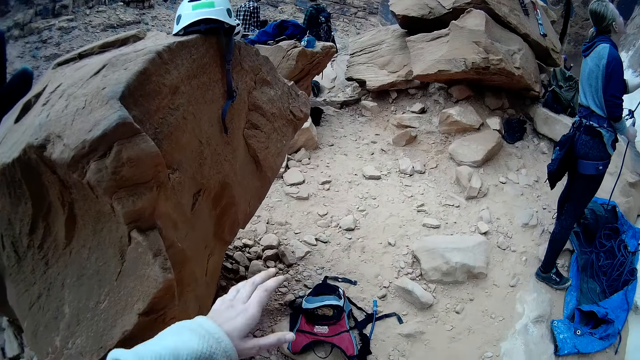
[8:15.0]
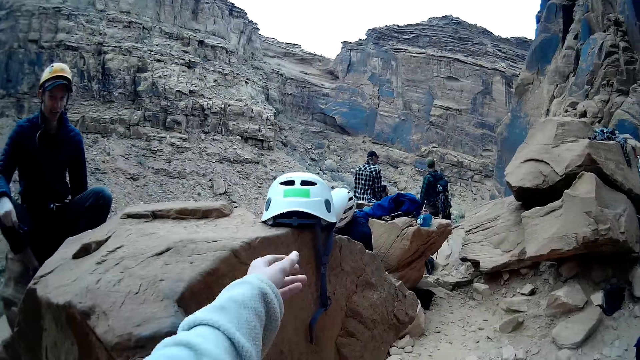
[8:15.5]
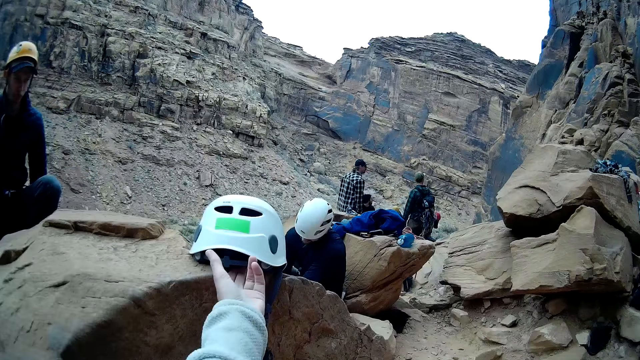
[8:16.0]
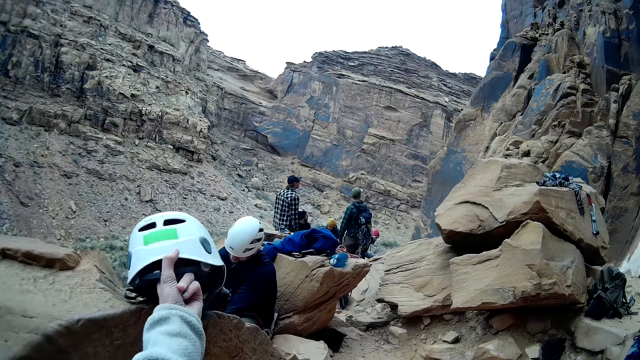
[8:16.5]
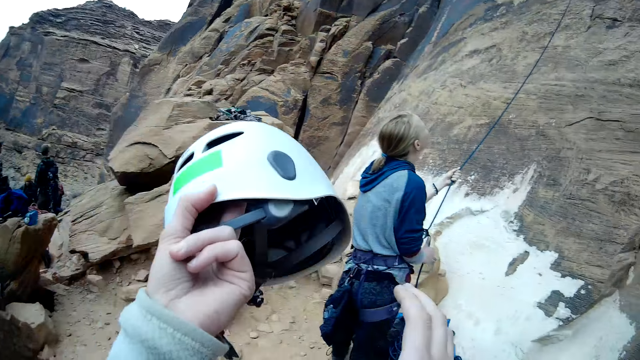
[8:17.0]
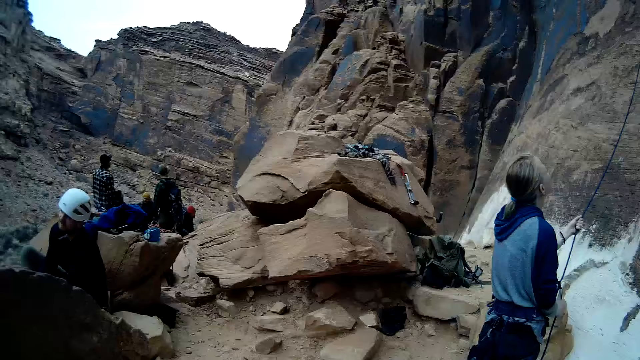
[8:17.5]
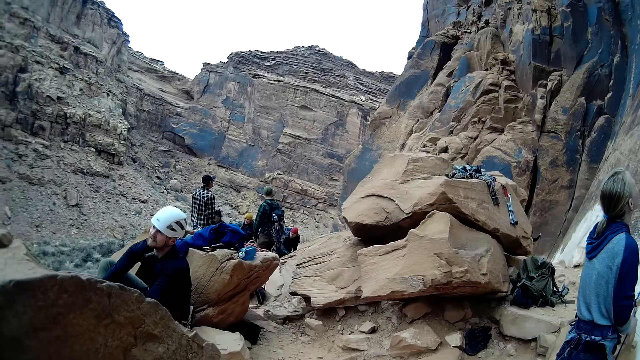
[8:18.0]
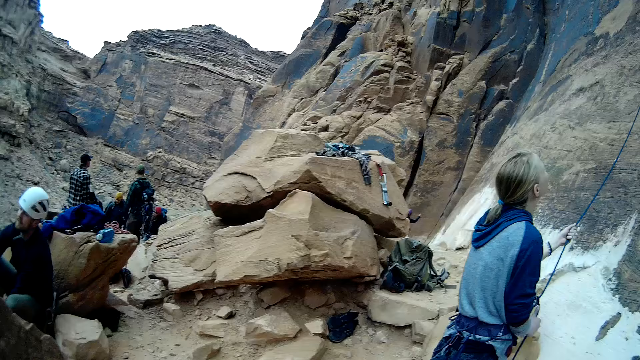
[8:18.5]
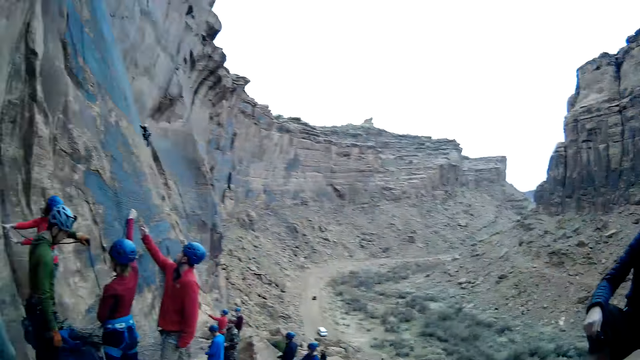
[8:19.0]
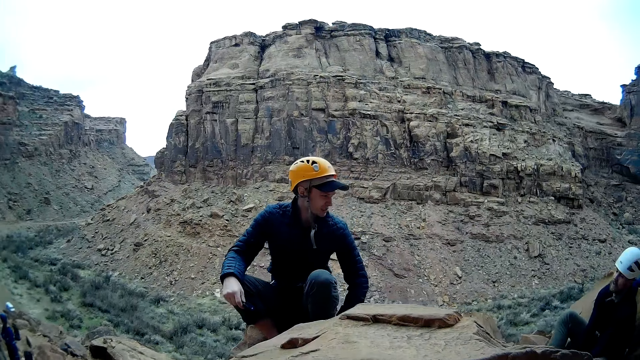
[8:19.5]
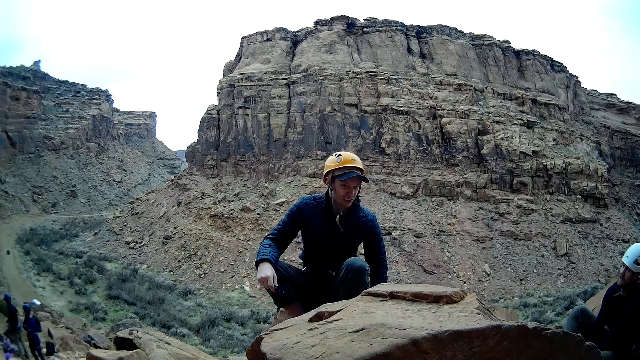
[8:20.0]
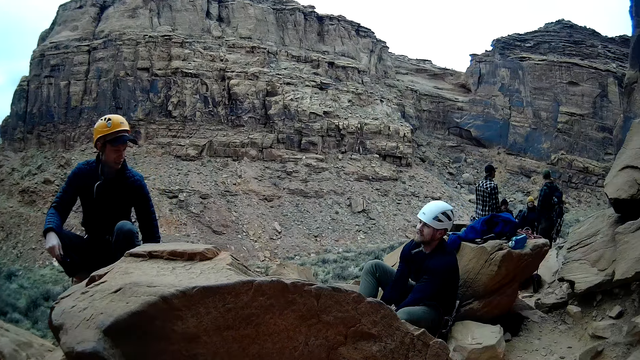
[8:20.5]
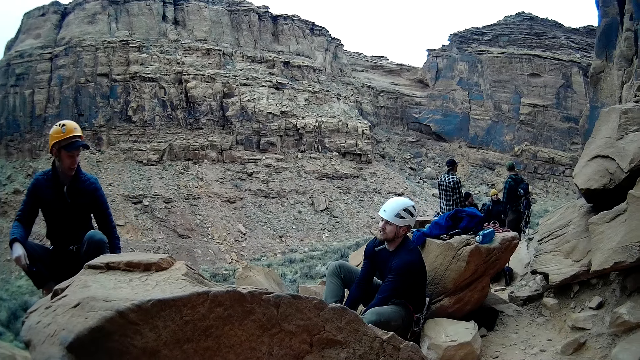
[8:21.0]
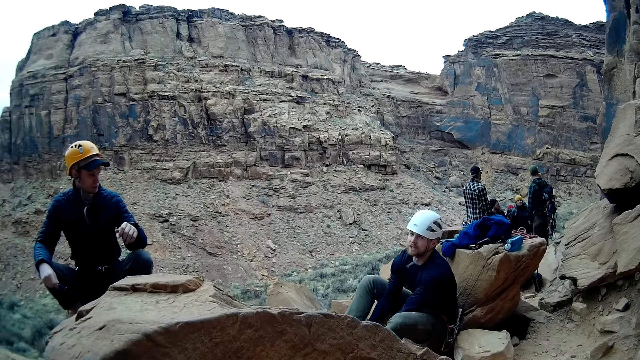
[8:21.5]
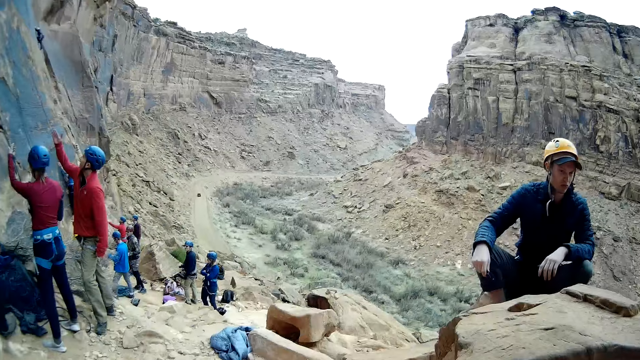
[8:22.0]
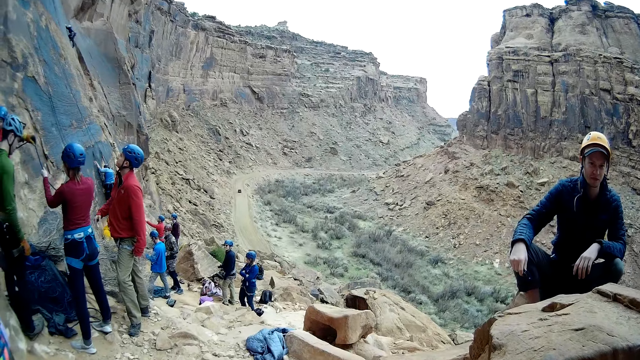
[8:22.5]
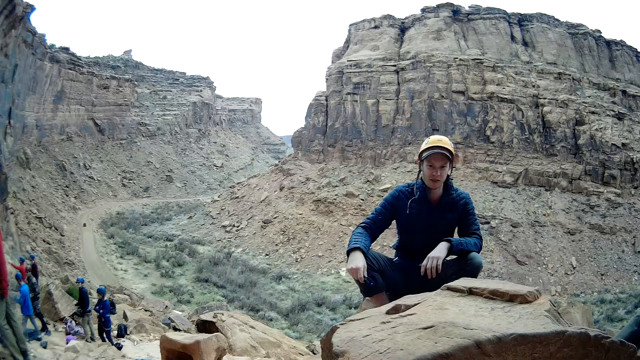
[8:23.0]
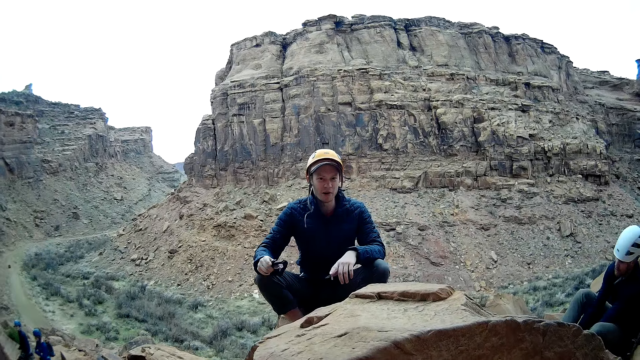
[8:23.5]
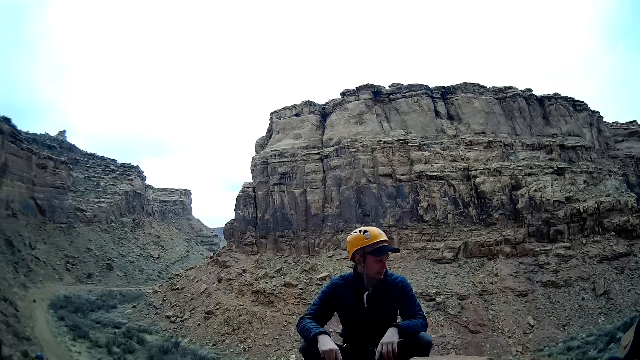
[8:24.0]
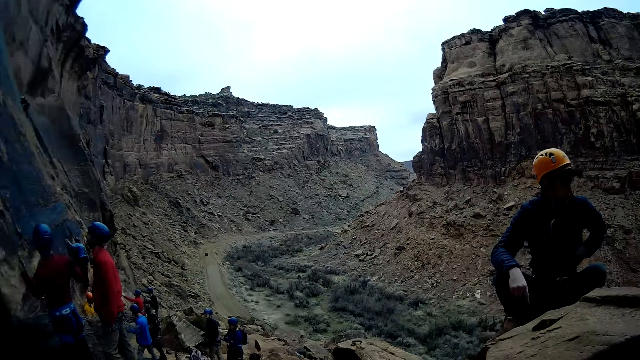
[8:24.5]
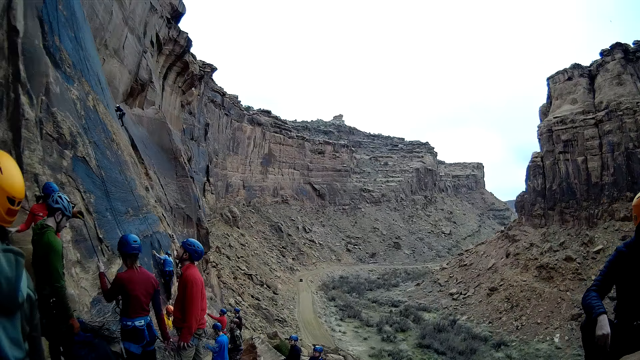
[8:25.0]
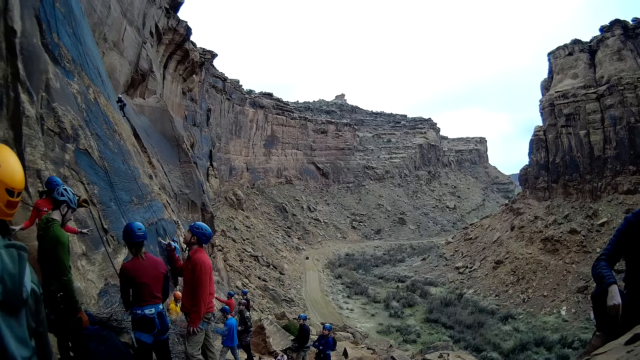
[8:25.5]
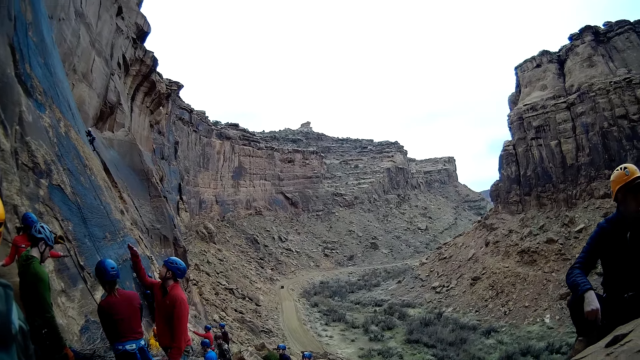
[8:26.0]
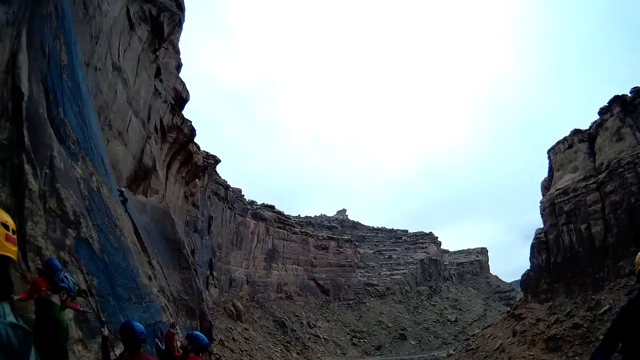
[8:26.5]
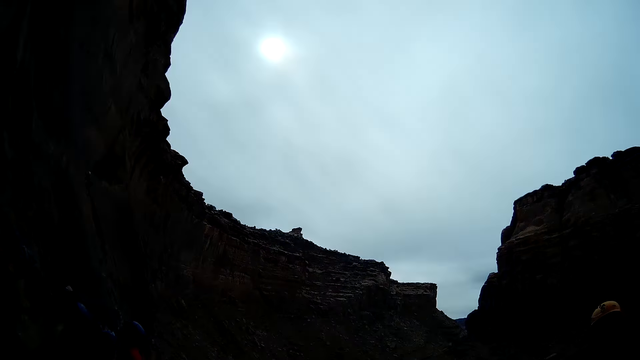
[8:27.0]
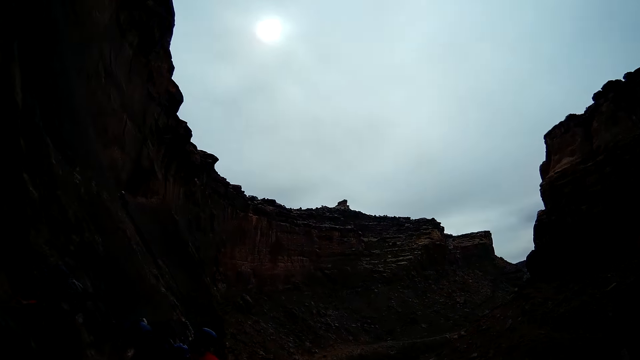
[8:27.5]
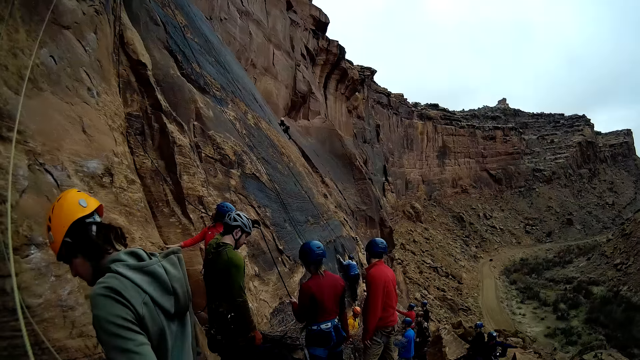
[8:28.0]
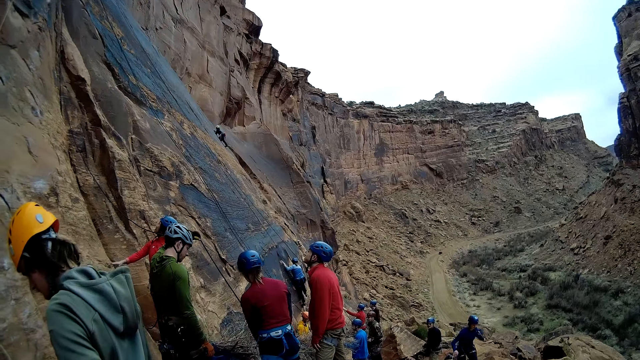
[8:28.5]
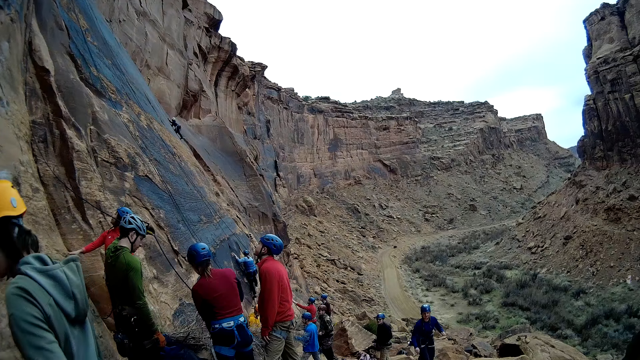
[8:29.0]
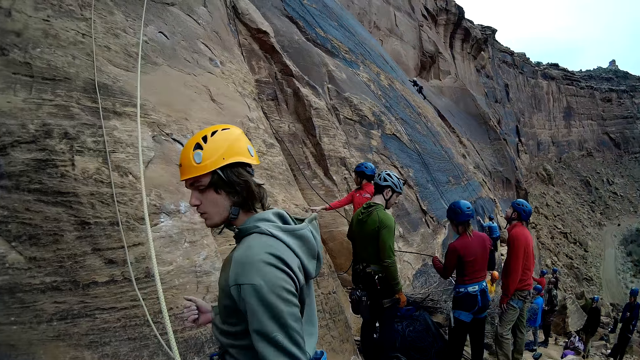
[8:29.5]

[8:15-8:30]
A man picks up a helmet. The camera wearer picks up a helmet from the rock. Another man scratches his leg. A woman pulls a rope.

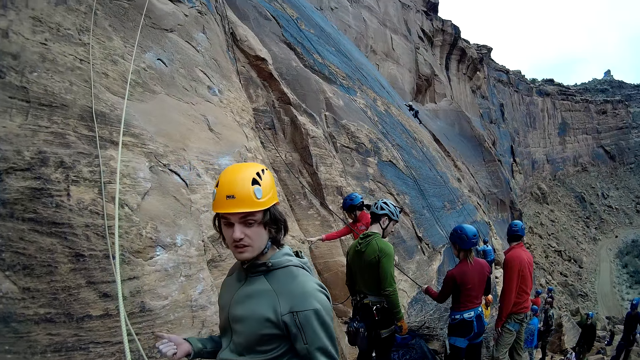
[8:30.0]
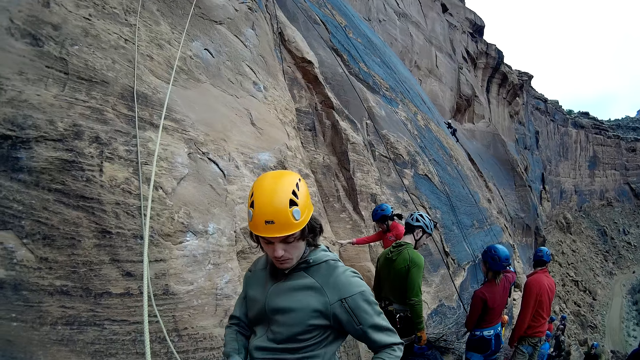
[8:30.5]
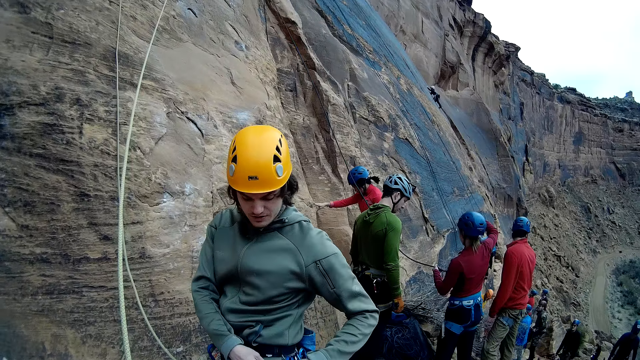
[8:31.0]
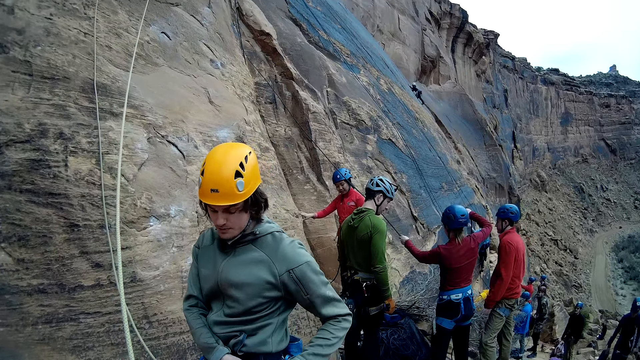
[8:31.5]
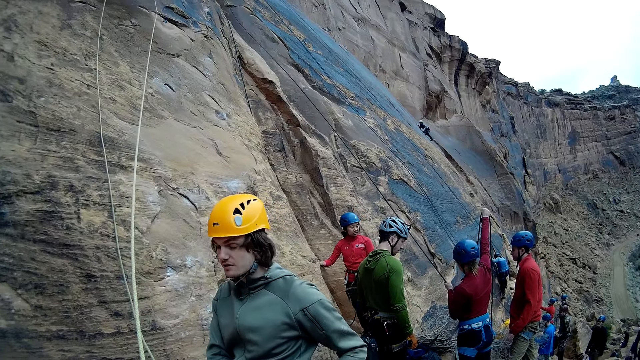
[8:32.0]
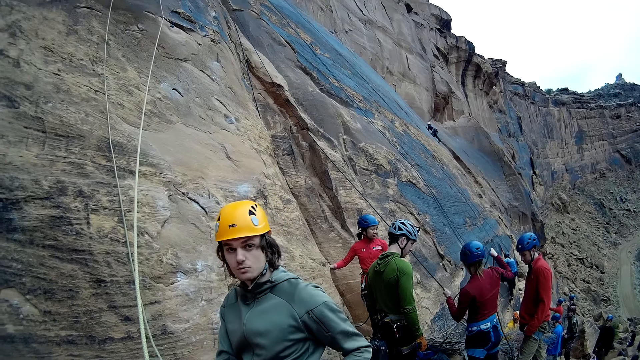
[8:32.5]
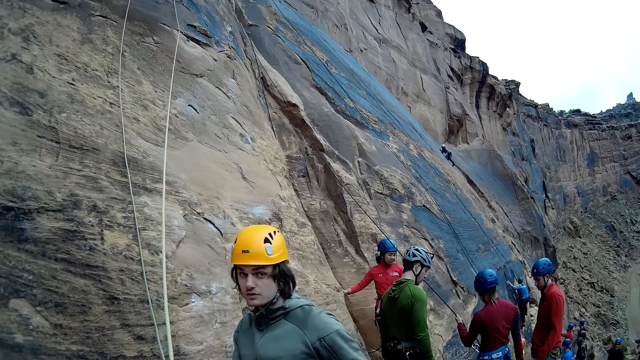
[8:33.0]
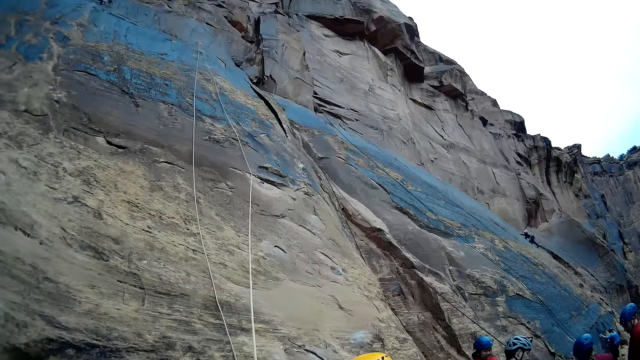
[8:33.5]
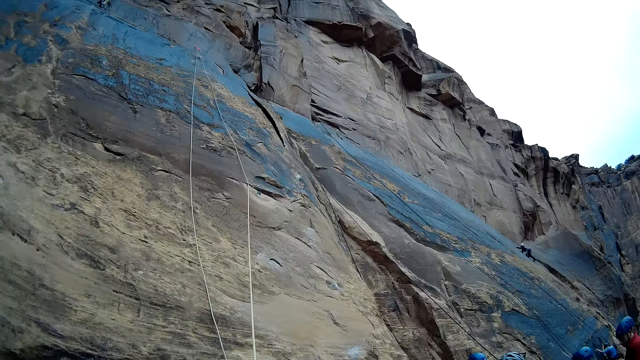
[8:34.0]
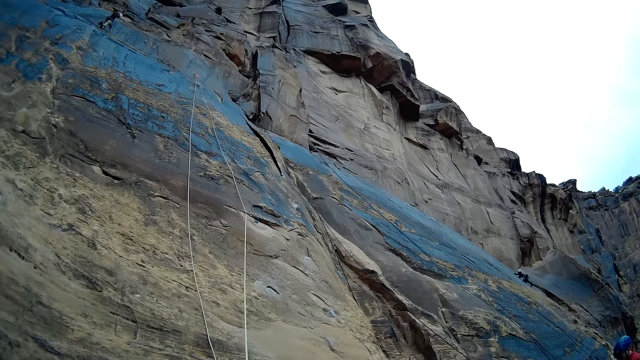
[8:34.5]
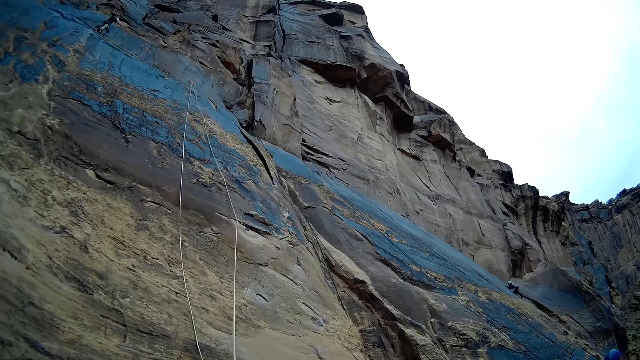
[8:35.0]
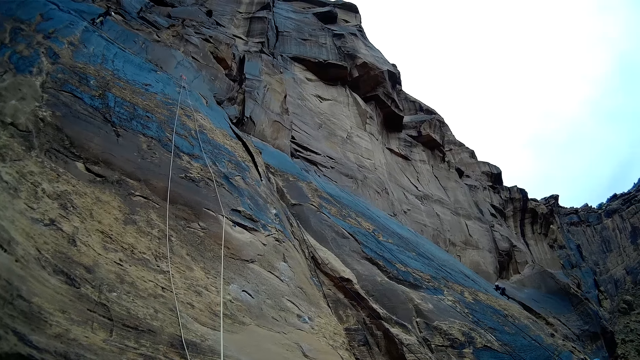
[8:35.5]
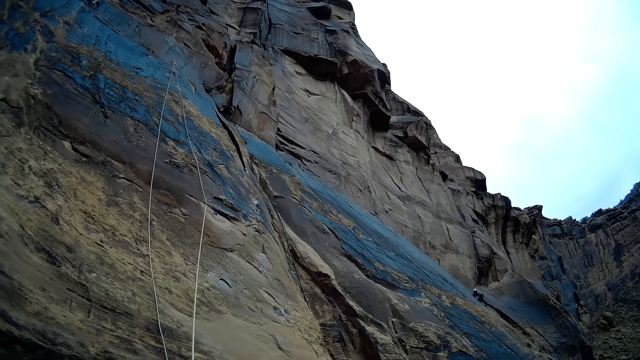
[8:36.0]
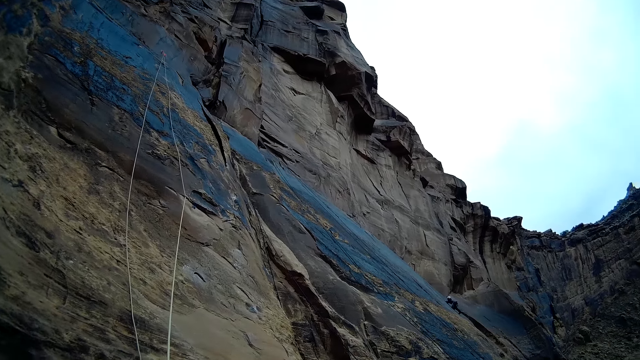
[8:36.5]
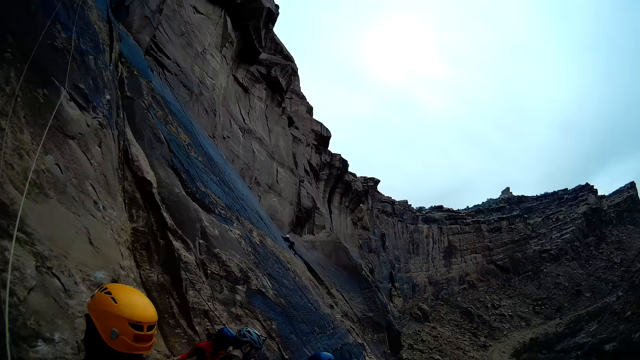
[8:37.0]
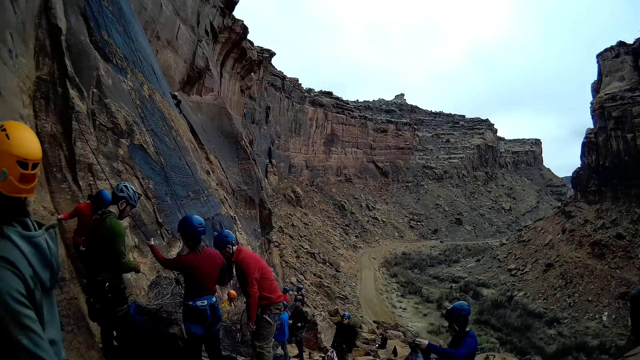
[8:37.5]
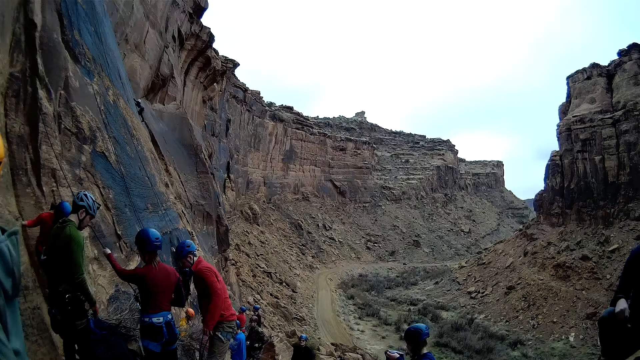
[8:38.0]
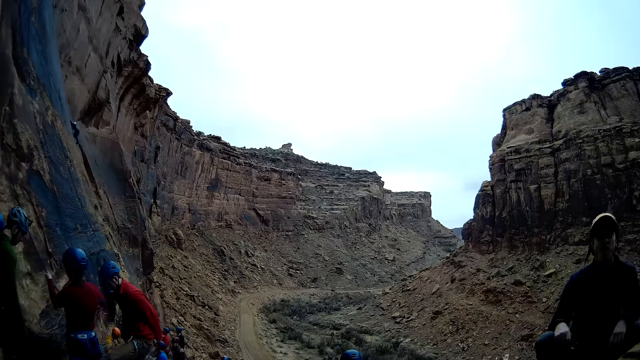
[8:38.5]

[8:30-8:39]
A man ties a rope on carabiners.
